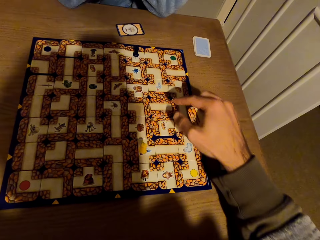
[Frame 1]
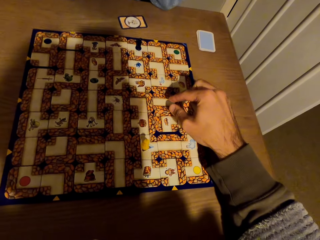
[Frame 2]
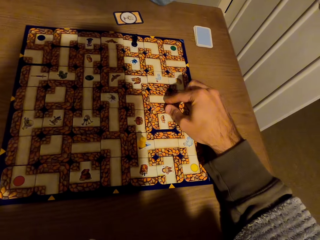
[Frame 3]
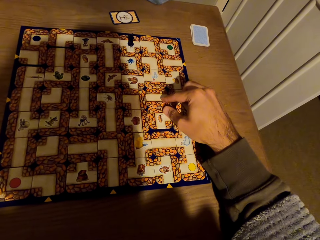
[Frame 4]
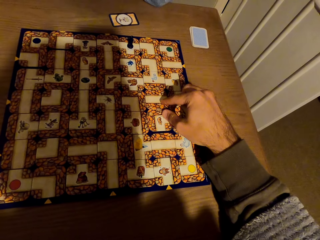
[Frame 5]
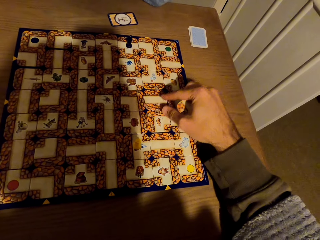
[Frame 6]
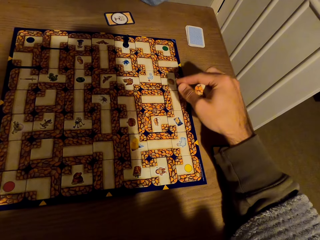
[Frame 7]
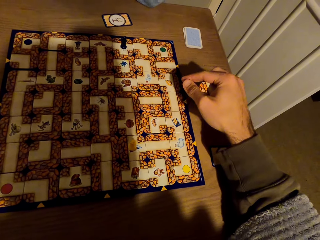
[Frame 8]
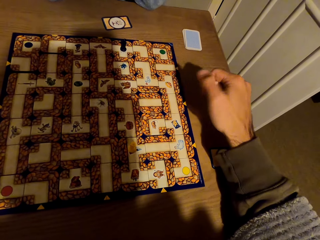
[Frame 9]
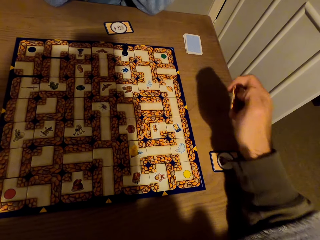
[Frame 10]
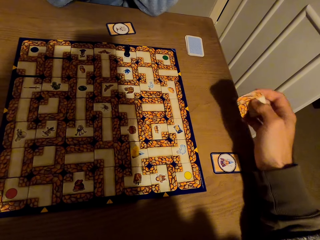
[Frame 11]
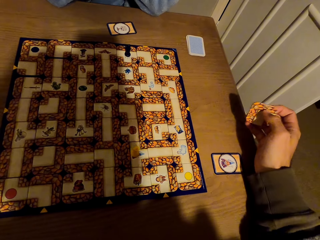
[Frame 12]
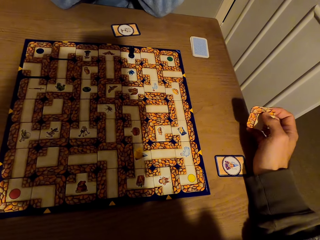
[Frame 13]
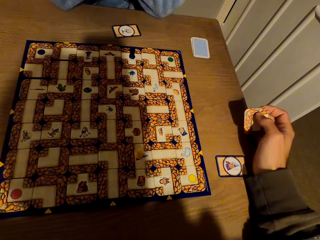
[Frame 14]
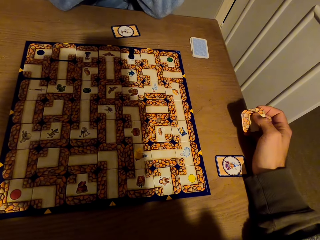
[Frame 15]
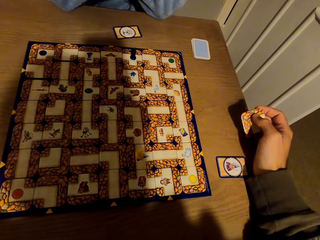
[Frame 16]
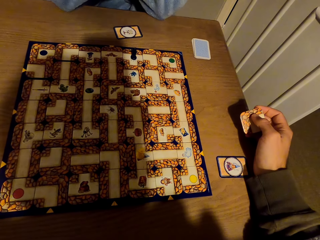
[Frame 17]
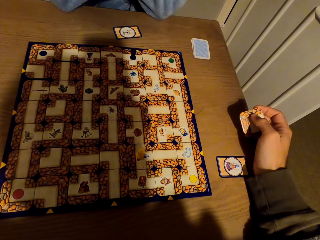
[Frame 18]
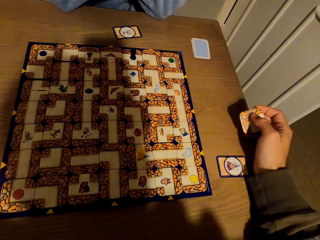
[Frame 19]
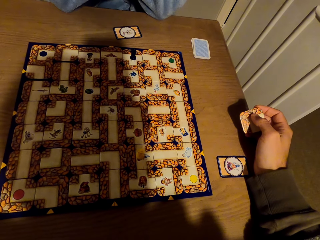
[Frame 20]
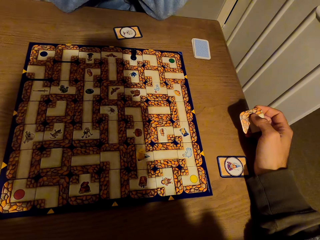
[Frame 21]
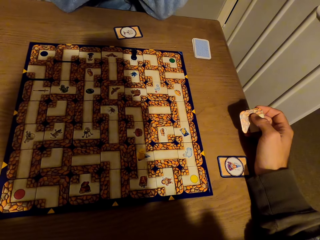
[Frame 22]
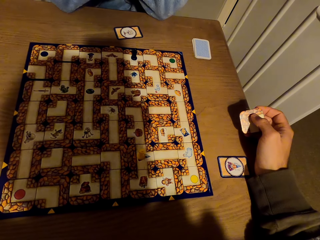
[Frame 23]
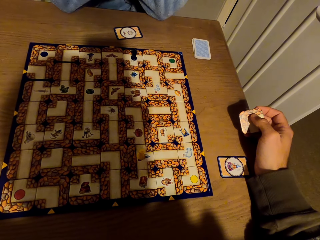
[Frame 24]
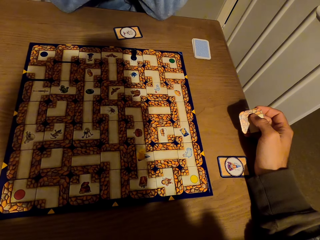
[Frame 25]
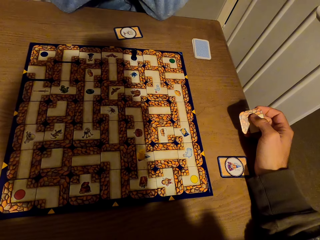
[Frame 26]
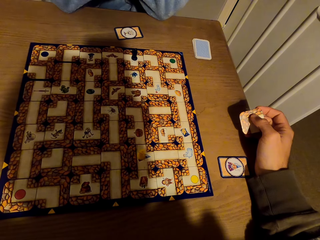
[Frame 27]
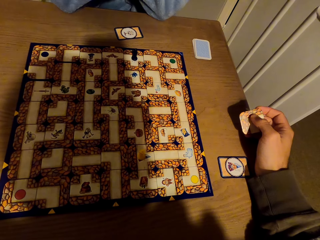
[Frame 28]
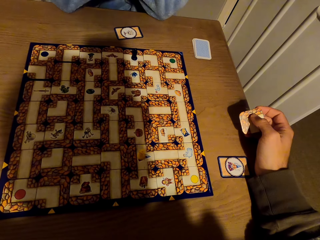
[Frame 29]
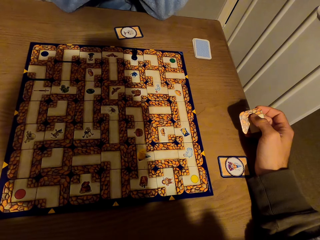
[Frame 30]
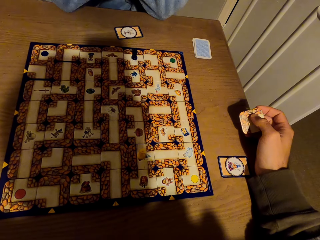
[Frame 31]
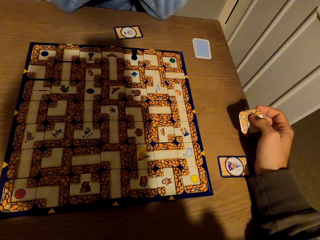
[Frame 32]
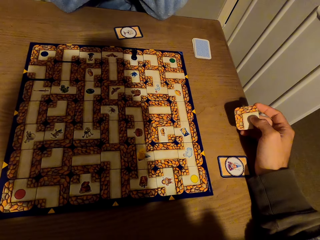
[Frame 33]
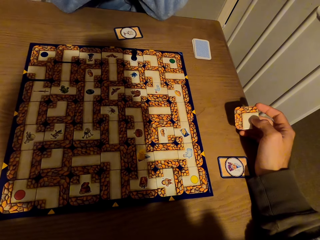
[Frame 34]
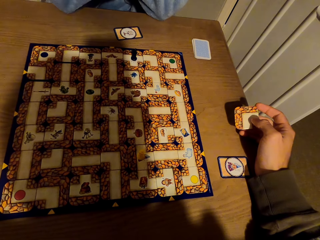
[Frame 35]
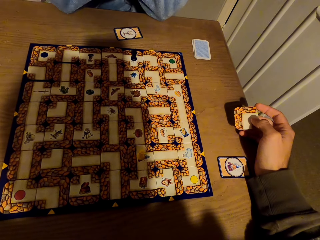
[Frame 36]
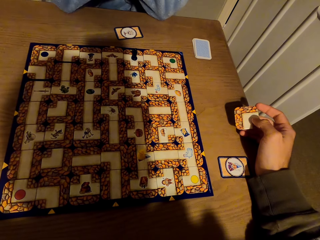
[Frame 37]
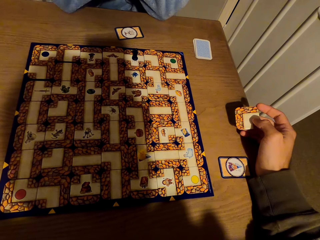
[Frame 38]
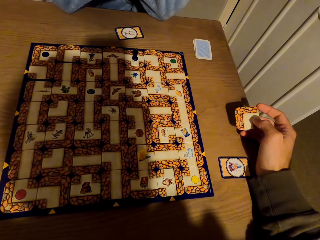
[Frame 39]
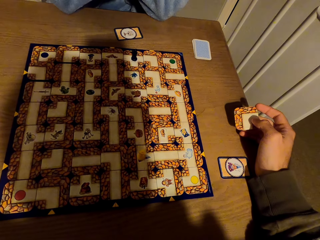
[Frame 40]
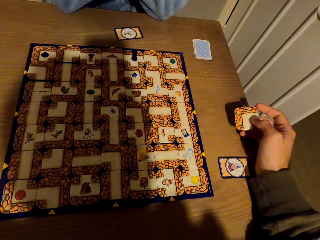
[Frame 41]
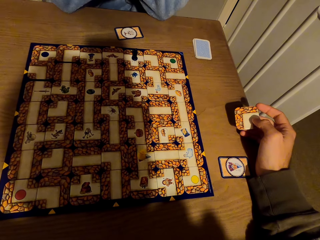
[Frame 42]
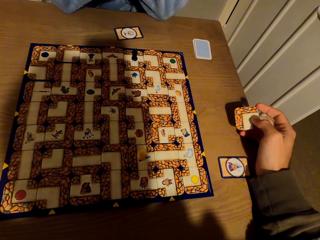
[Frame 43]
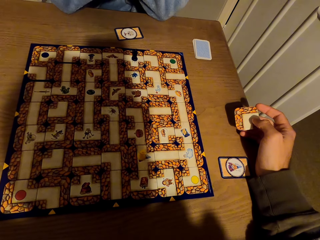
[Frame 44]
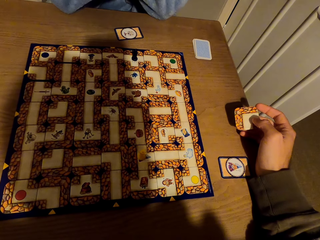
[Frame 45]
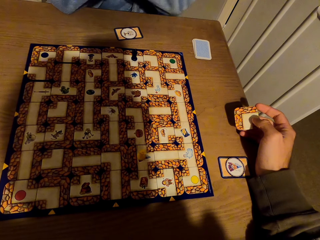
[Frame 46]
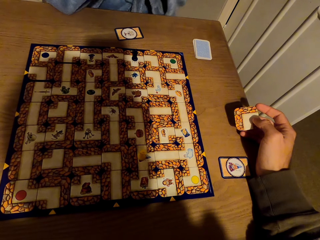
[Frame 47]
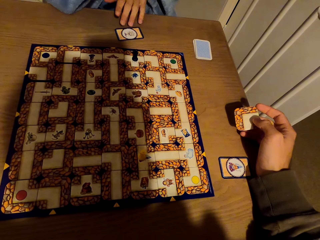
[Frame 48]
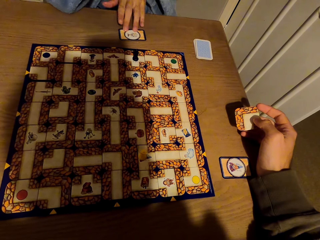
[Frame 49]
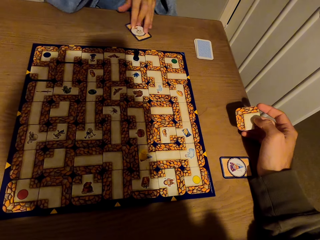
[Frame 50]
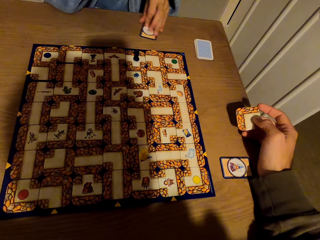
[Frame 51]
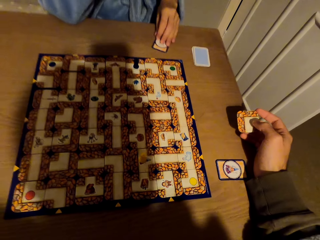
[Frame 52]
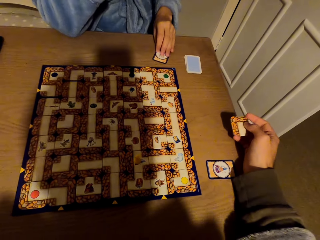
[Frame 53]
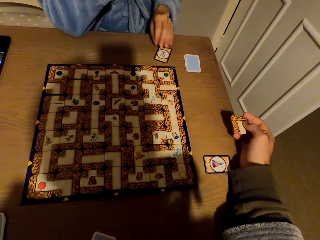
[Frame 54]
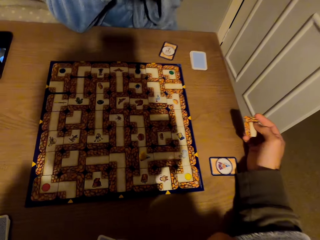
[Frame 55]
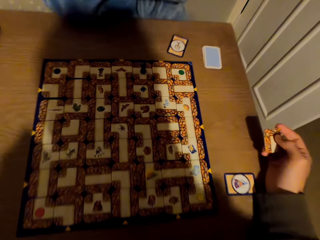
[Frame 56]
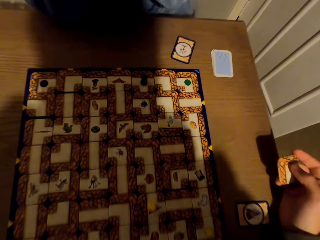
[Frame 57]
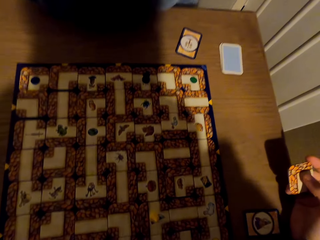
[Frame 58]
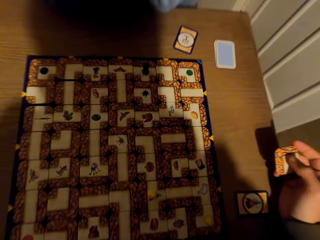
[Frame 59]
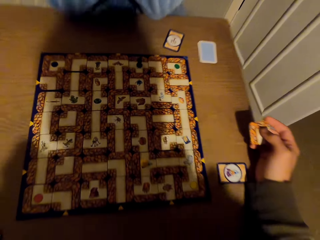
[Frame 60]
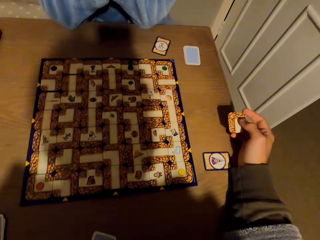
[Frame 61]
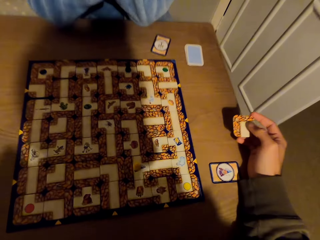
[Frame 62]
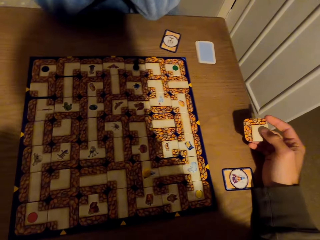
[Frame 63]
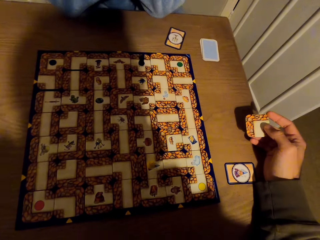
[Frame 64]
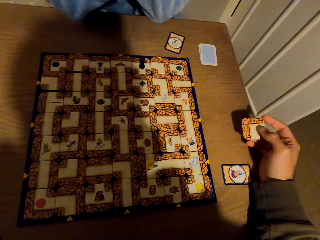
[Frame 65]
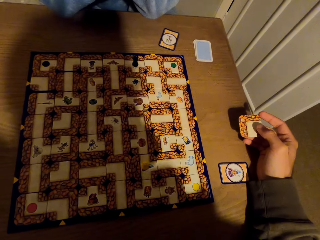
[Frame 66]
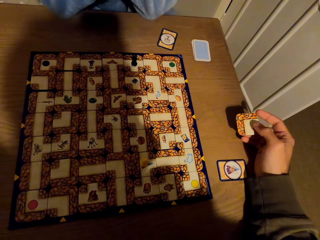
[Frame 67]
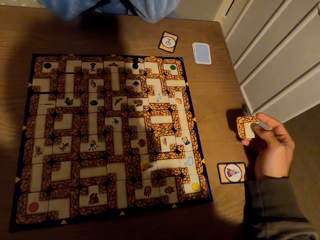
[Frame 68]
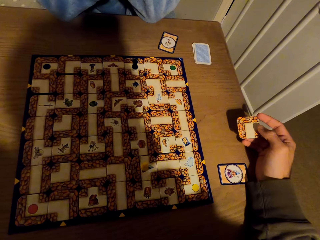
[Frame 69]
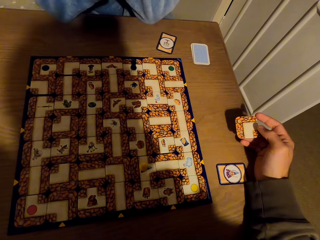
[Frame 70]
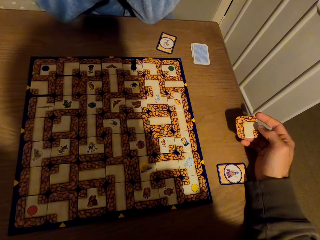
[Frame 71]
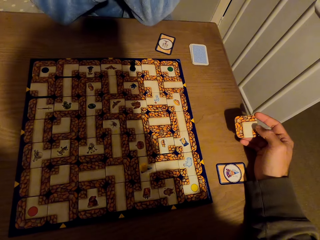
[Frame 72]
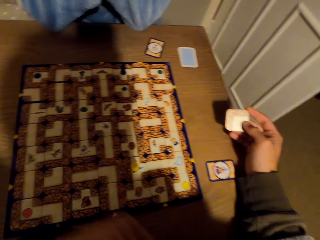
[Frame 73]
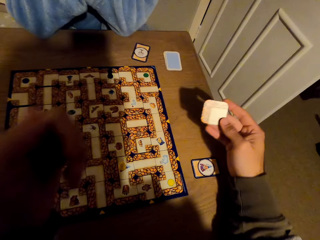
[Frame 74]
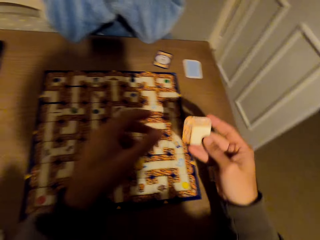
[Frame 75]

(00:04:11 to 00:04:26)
The camera wearer adjusts the tiles. They stare at the labyrinth board game. A lady turns the card. She moves the card on the table. She stares at the labyrinth board game.

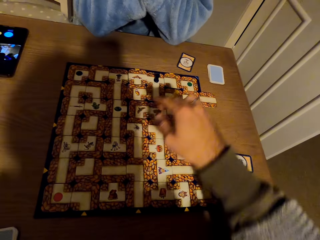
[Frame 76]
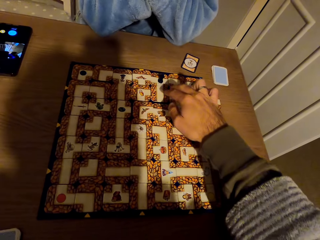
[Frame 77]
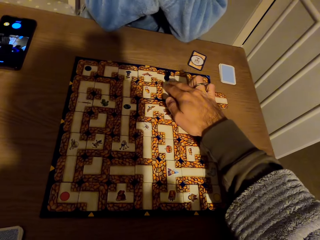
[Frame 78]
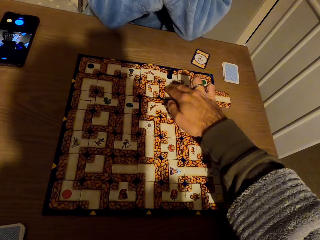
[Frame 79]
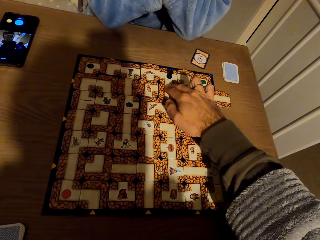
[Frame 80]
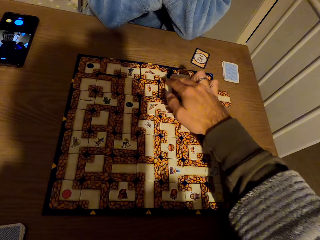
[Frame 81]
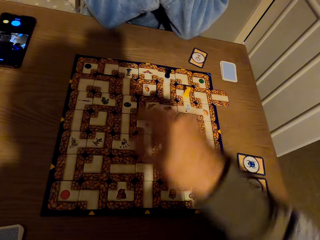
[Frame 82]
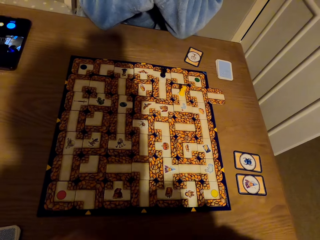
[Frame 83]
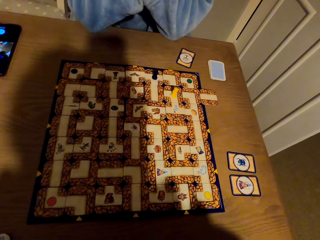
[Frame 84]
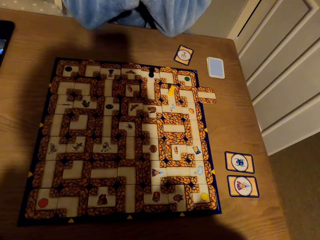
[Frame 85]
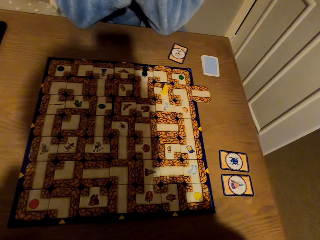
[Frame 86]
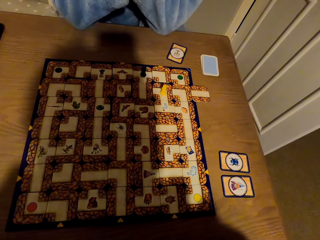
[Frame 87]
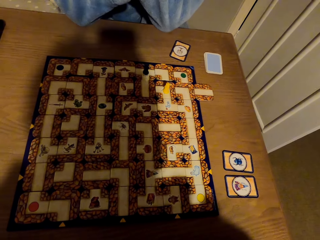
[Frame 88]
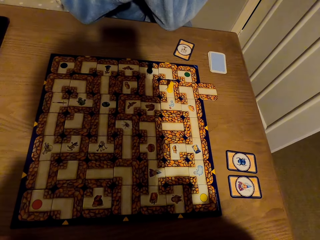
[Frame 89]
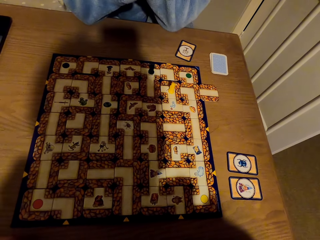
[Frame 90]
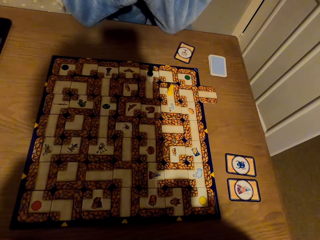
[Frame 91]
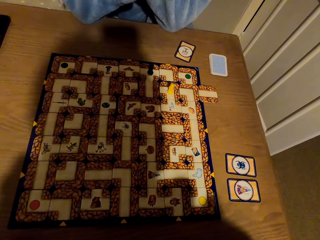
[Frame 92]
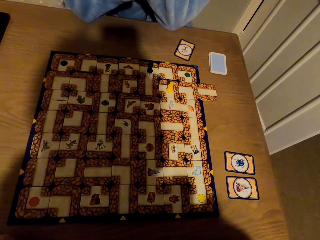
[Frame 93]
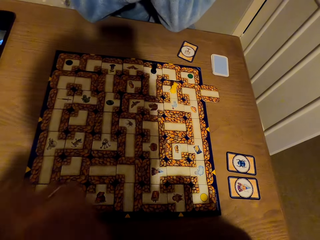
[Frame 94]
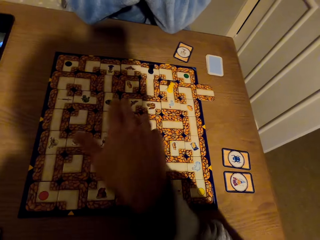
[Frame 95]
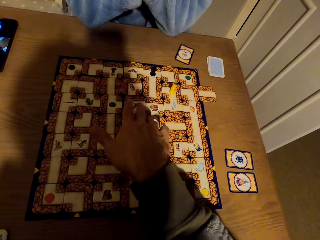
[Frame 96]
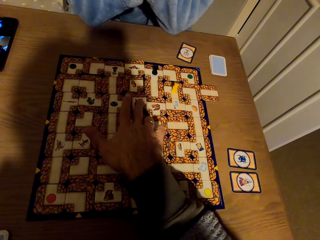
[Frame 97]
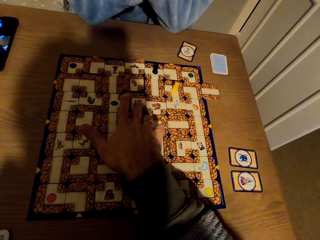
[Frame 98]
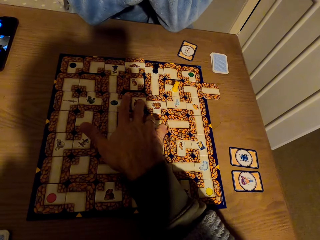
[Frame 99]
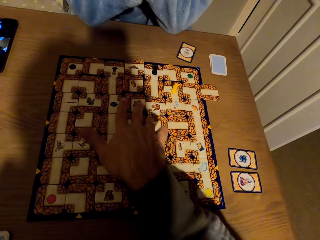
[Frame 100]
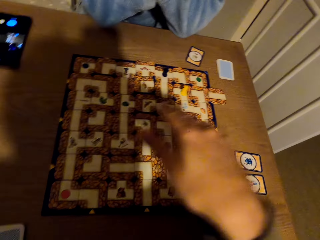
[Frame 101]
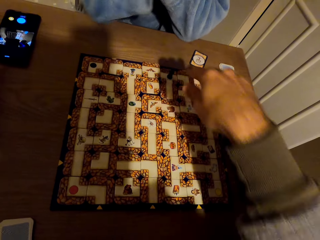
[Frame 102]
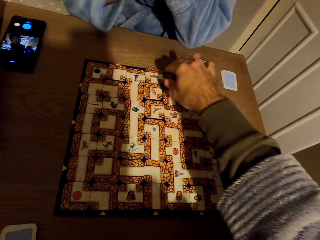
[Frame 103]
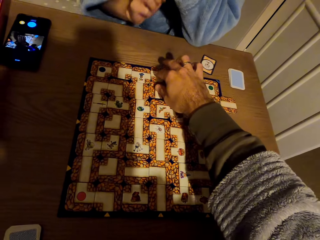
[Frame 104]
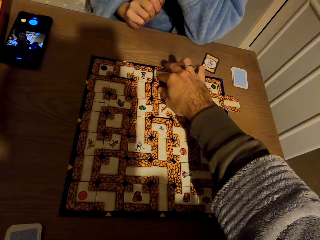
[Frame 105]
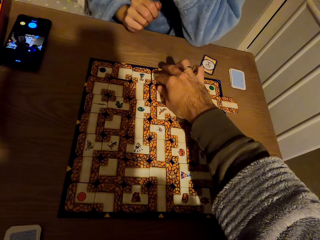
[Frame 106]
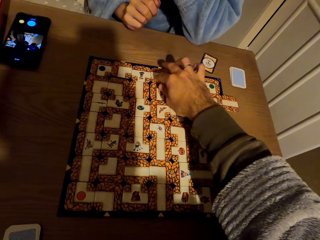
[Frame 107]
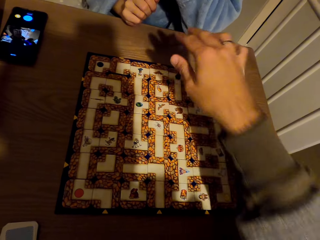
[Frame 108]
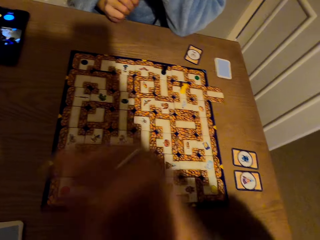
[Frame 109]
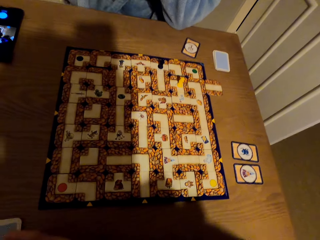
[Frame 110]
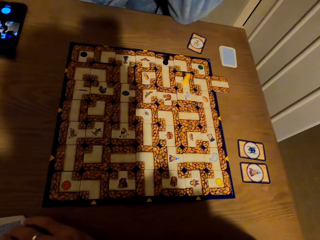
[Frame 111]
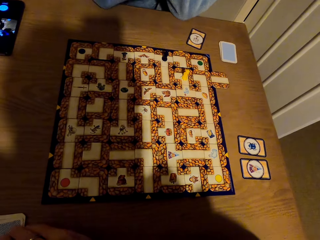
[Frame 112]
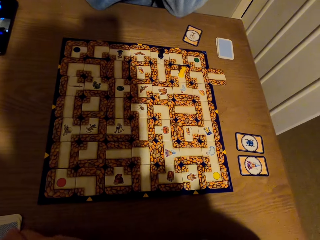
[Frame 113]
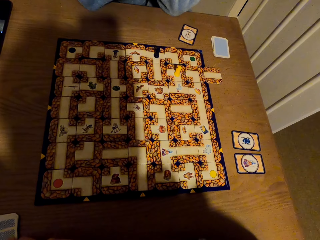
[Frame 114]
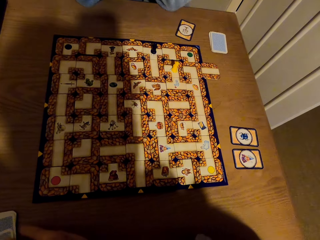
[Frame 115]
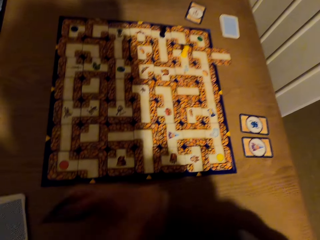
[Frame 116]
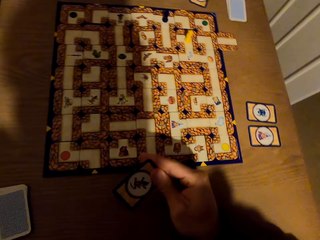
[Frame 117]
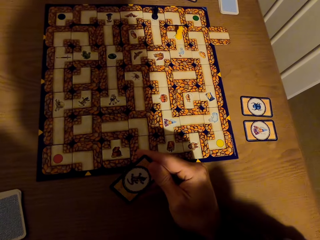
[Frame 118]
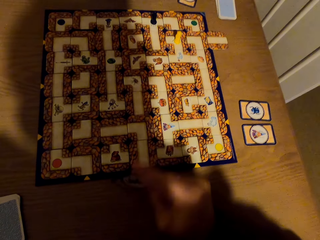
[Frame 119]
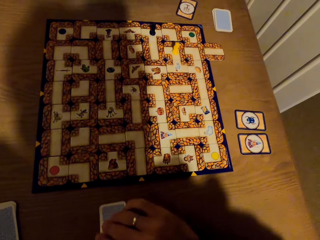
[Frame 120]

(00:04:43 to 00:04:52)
The camera wearer touches the card on the labyrinth board with the right hand. They adjust the tiles. They stare at the labyrinth board game. They adjust the tile. They pick the card.
